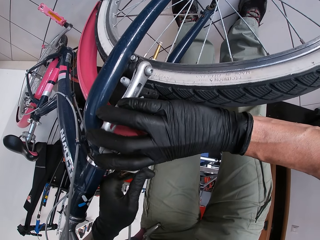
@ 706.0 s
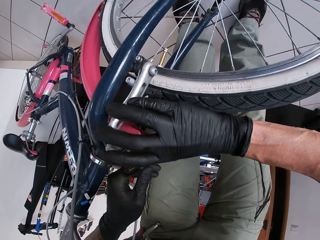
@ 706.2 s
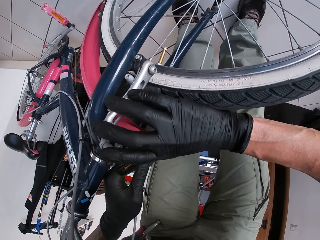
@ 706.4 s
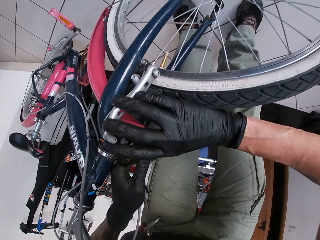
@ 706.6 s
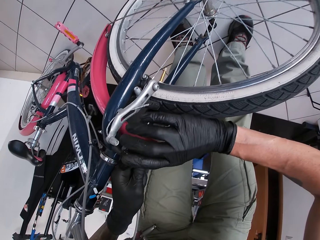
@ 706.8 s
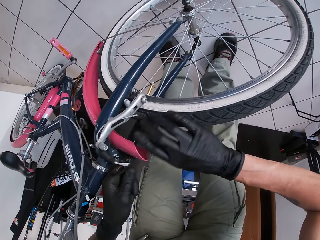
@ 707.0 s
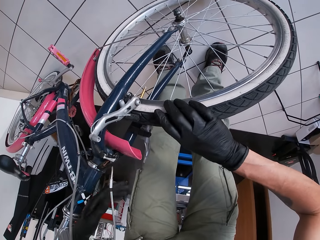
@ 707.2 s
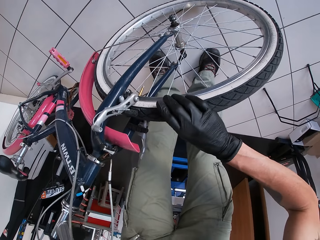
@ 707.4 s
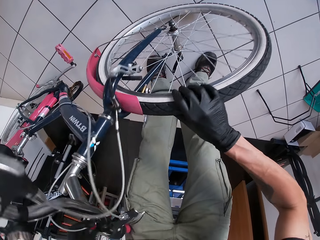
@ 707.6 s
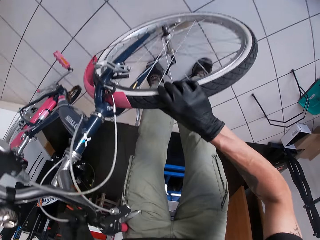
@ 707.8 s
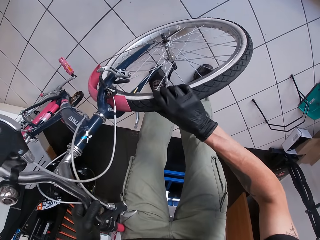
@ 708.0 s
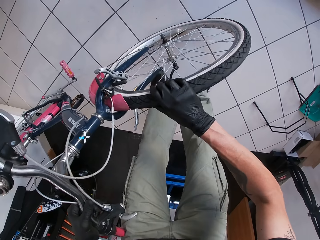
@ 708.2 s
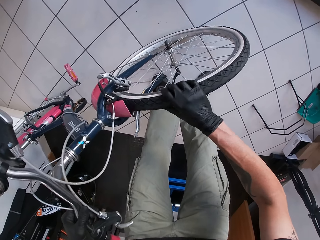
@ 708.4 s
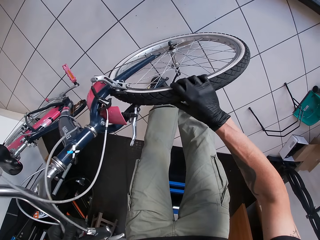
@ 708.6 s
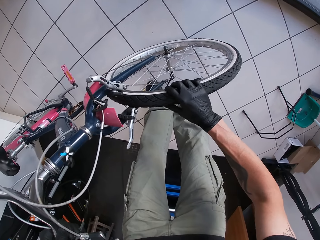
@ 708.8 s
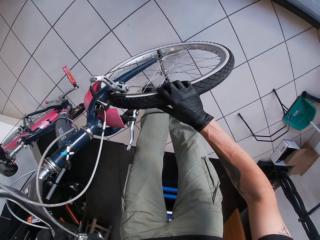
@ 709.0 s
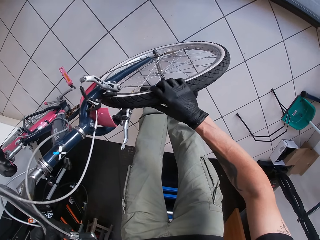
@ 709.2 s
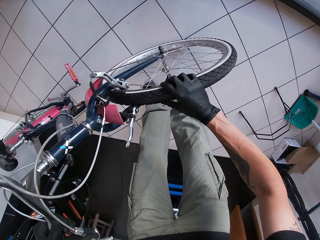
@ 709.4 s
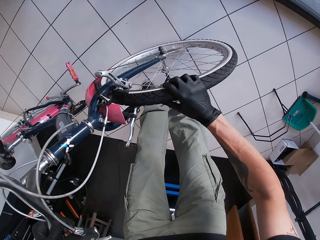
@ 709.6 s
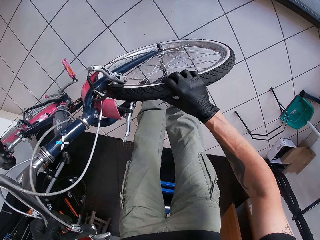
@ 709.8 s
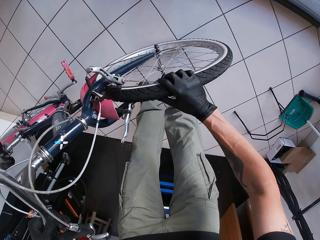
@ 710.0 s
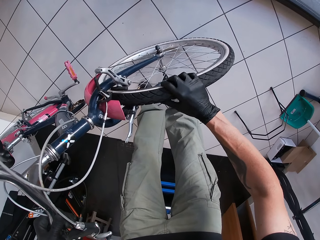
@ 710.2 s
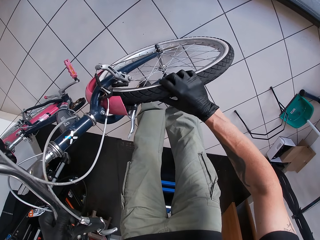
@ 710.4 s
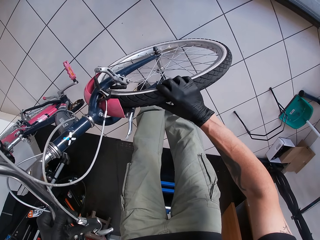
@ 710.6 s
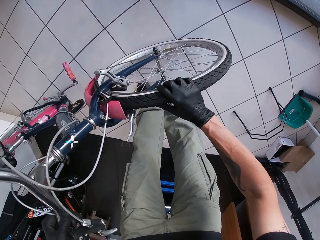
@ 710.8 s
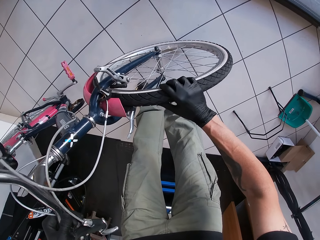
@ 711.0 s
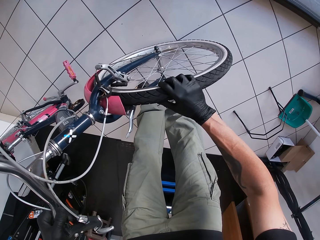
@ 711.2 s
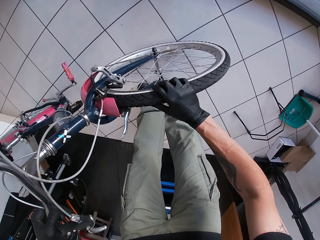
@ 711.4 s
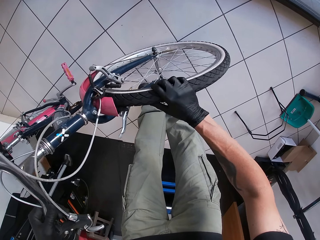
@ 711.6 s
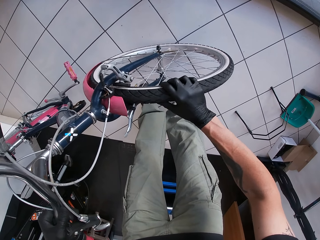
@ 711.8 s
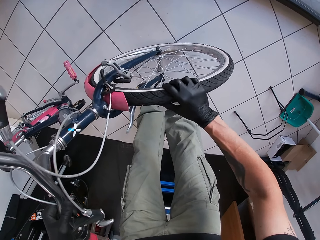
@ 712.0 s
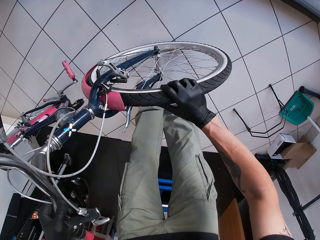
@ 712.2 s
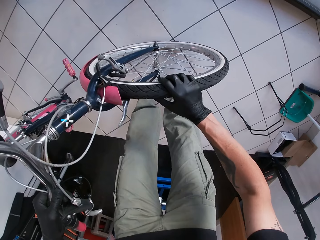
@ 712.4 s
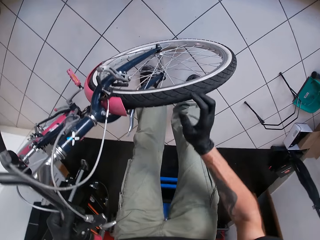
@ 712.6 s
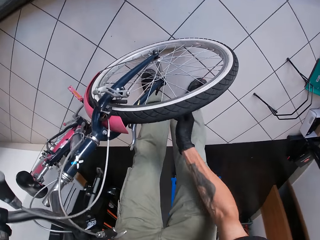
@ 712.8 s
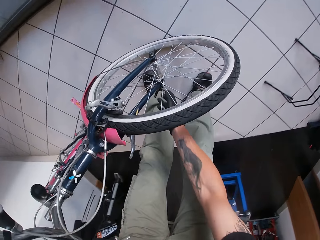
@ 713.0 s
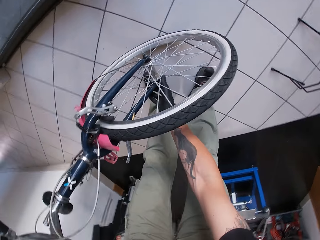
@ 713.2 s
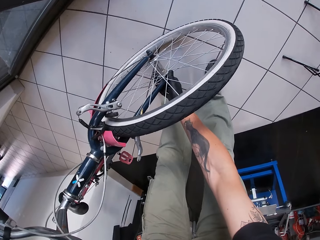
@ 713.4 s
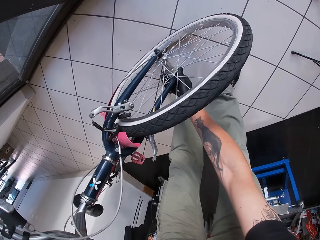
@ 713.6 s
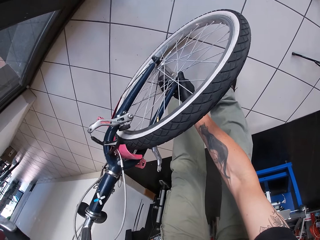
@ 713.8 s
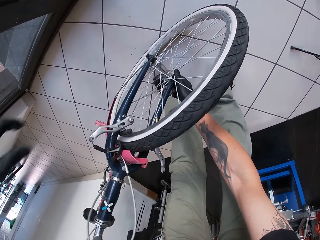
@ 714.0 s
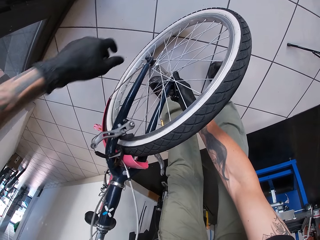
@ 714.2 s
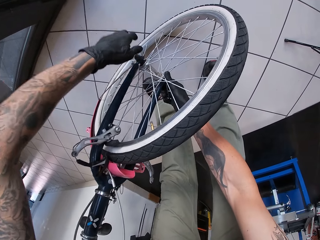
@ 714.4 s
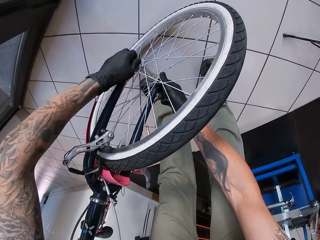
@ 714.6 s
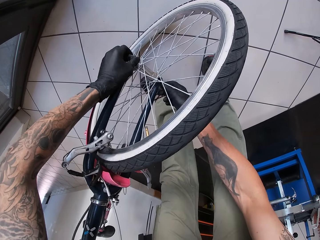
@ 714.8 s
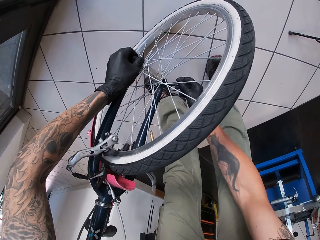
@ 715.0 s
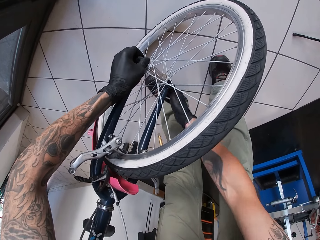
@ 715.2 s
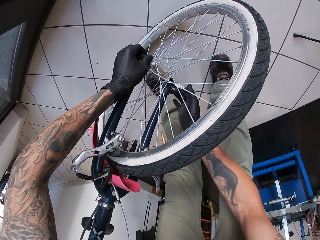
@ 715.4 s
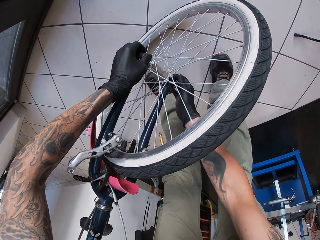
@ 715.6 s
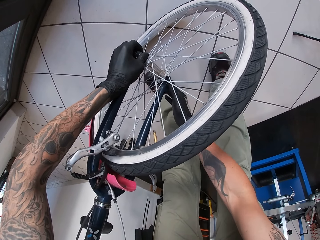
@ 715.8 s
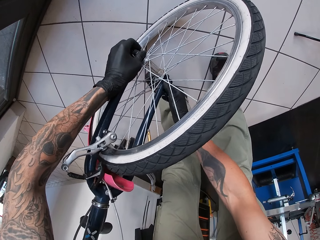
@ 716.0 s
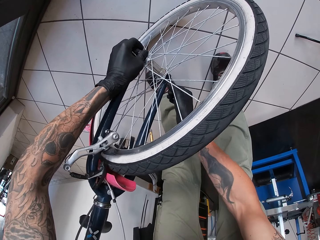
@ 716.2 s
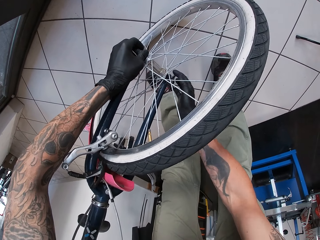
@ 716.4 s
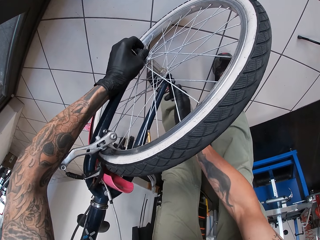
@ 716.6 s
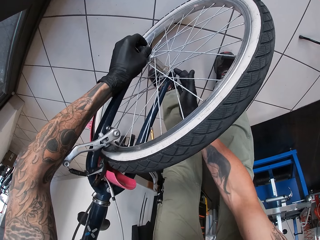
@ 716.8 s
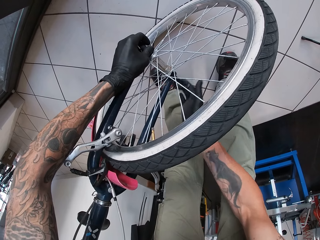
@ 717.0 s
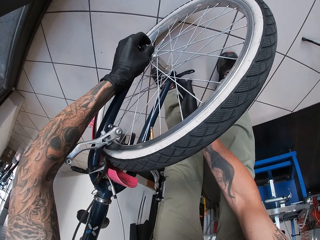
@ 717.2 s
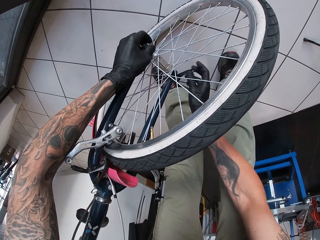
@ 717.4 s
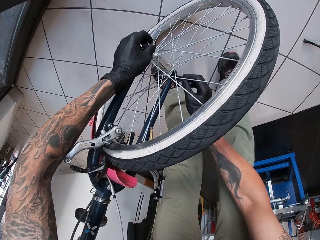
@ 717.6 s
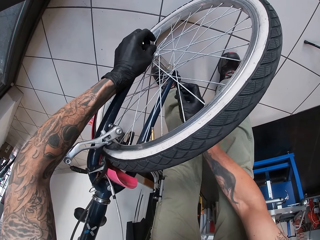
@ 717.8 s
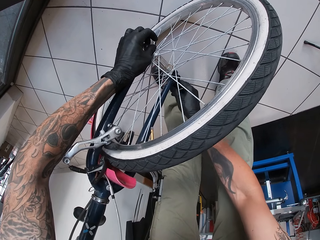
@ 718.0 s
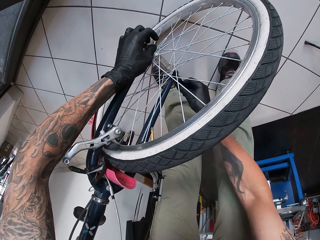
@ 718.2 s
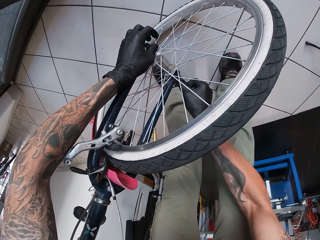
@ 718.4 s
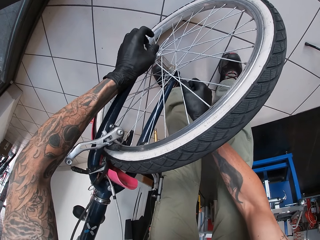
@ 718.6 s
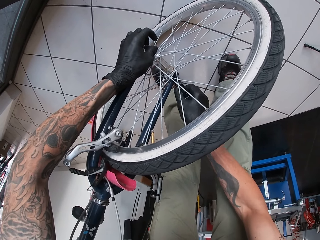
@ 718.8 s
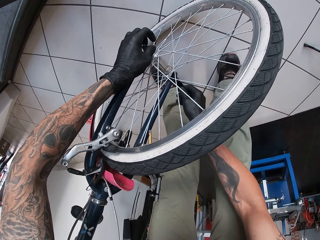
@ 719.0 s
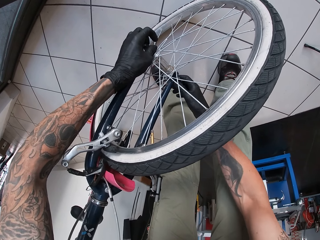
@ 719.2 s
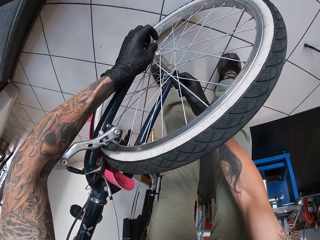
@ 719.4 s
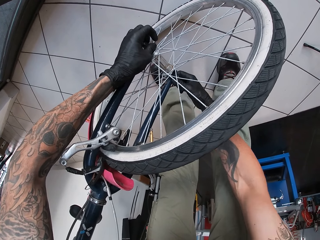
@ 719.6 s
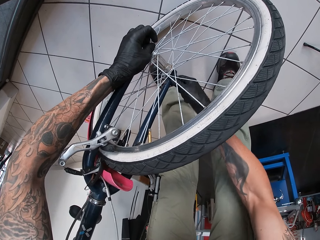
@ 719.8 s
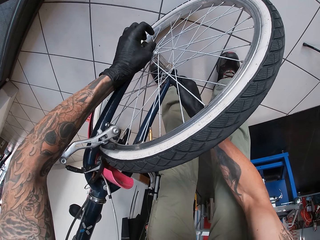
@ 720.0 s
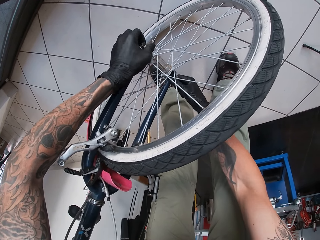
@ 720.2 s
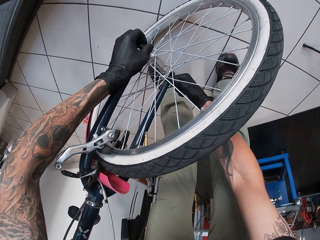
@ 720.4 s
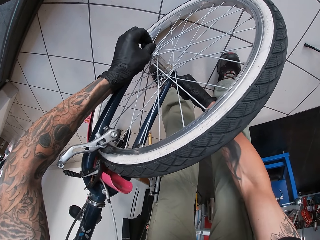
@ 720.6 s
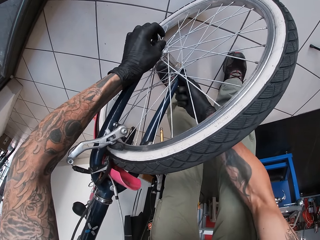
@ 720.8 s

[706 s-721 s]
The camera wearer attaches the tire to the bicycle with his right hand. He screws the hub to the bicycle with both hands. He tightens the wheel on the bike.

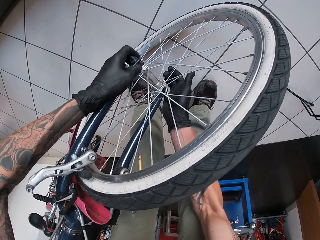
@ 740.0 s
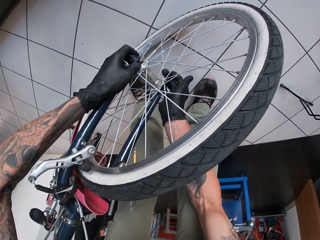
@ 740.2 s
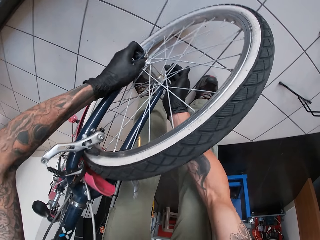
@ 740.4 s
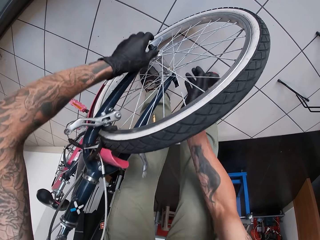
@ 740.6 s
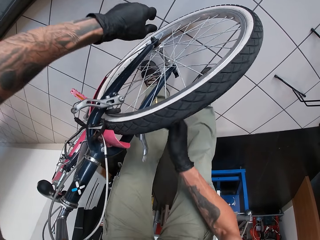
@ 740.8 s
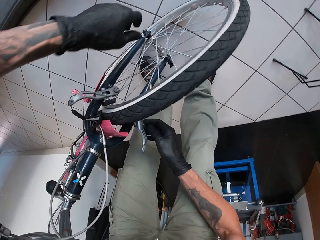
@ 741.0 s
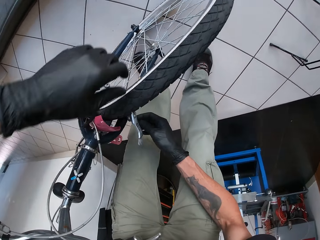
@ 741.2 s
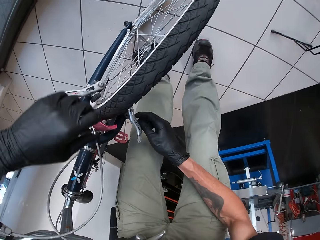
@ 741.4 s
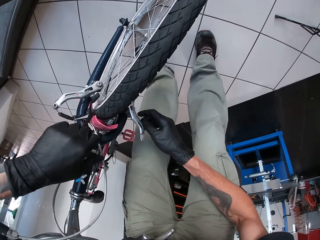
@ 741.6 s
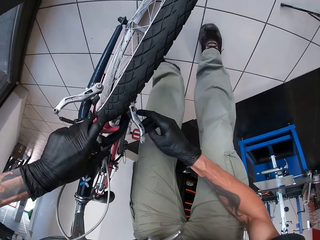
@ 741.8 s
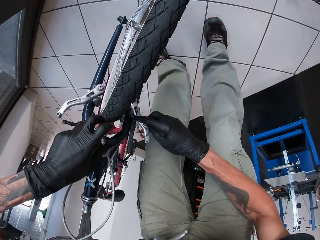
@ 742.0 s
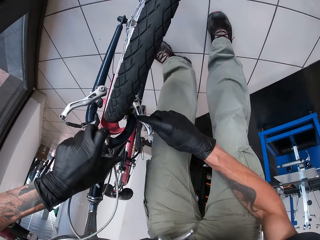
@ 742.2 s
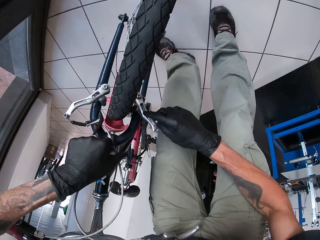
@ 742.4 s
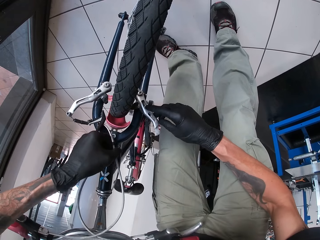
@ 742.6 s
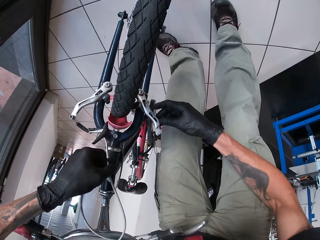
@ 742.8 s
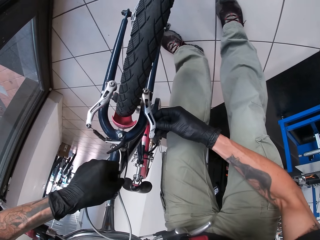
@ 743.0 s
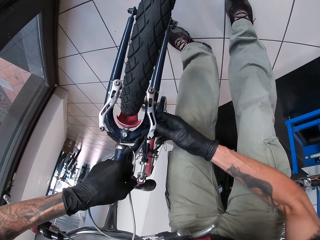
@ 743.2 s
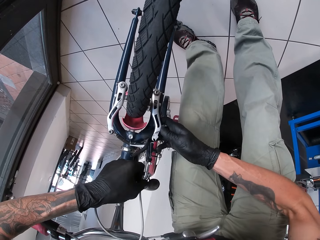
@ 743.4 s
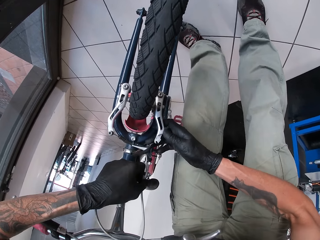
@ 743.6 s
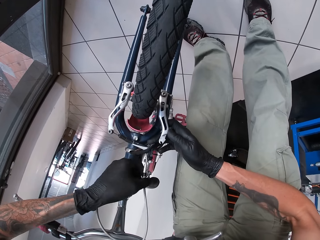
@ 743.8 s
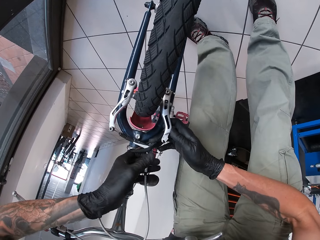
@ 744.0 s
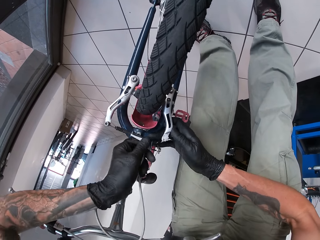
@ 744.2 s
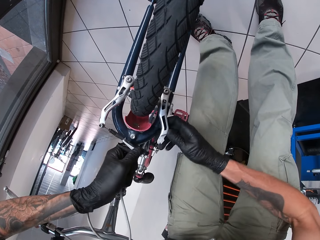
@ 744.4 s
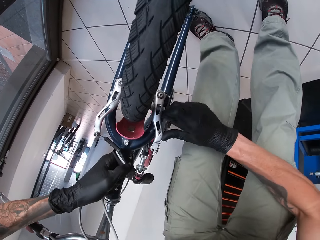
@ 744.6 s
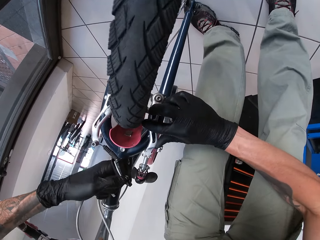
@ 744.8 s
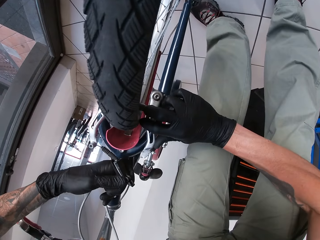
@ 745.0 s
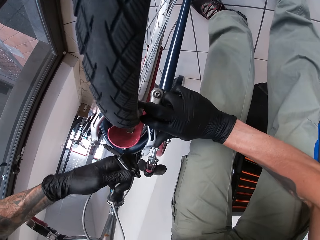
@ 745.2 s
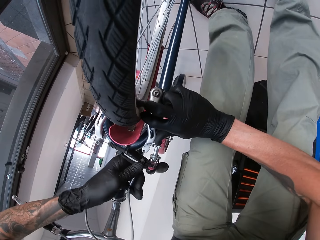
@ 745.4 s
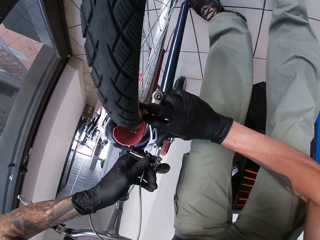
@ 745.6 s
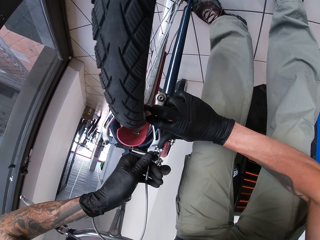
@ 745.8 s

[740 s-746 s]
The camera wearer fixes the cable clamp with both hands. They attach the brake pad on the tire with both hands.
